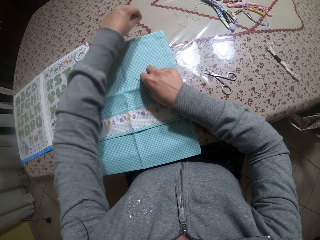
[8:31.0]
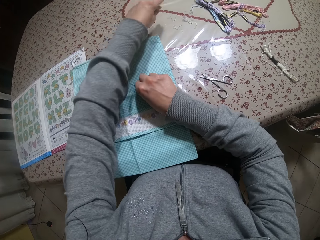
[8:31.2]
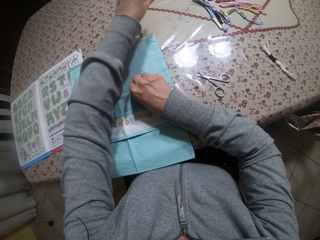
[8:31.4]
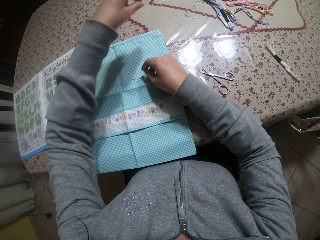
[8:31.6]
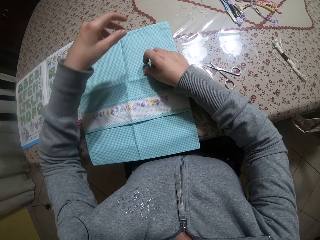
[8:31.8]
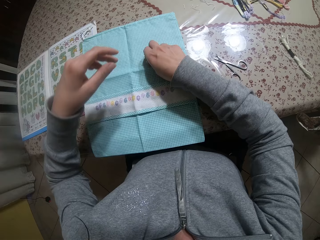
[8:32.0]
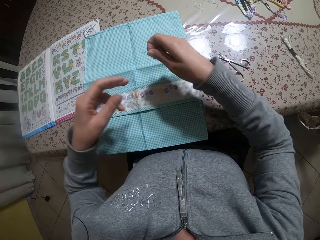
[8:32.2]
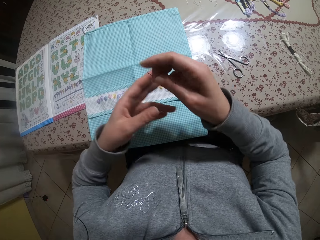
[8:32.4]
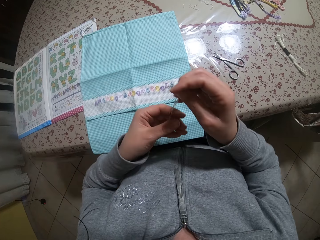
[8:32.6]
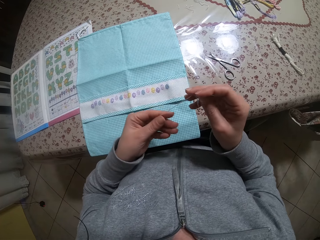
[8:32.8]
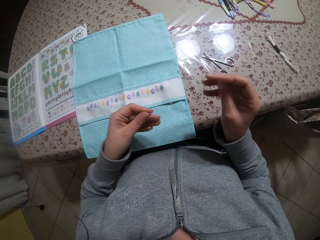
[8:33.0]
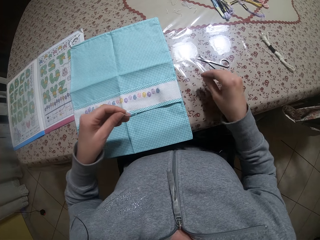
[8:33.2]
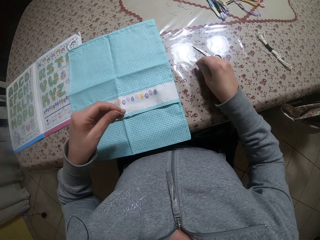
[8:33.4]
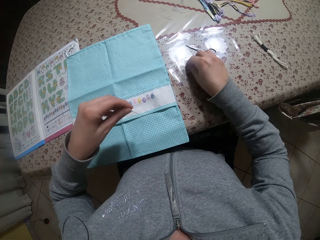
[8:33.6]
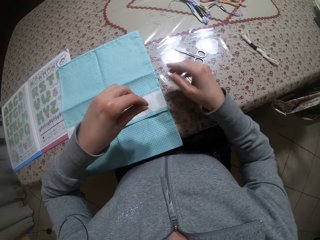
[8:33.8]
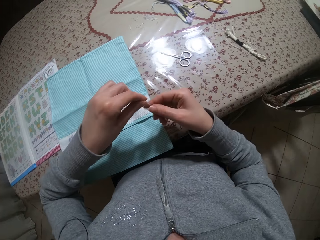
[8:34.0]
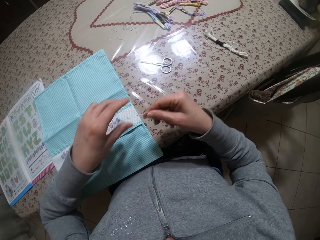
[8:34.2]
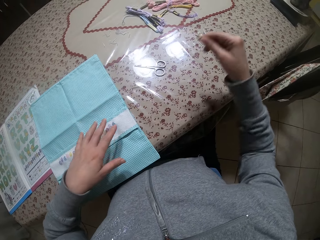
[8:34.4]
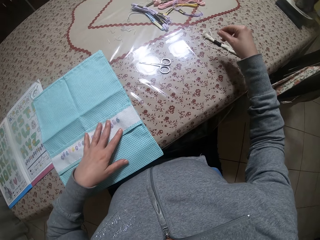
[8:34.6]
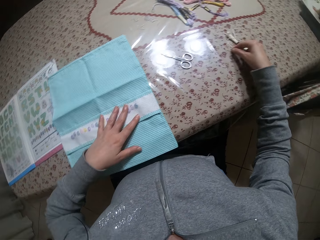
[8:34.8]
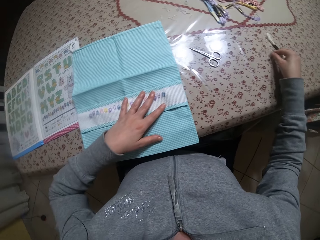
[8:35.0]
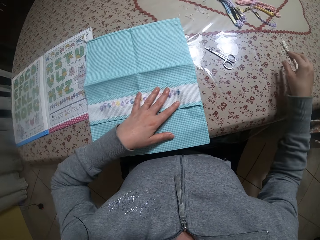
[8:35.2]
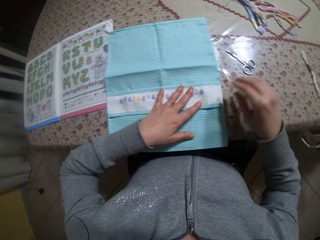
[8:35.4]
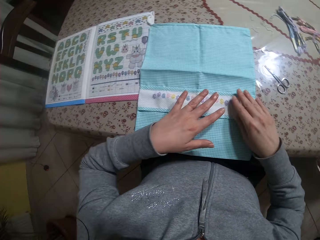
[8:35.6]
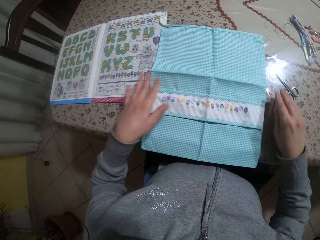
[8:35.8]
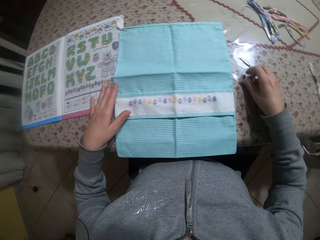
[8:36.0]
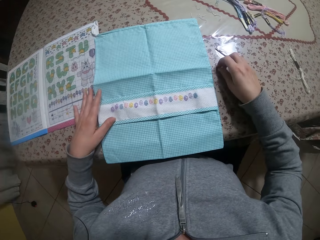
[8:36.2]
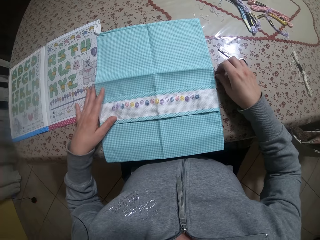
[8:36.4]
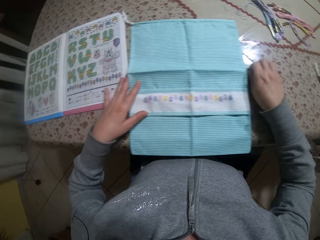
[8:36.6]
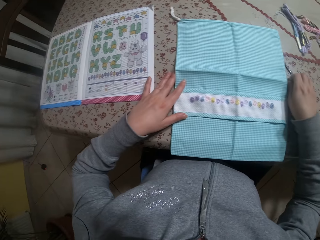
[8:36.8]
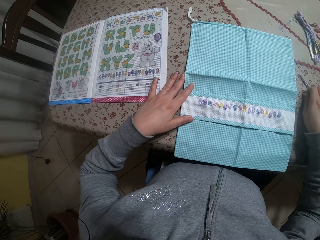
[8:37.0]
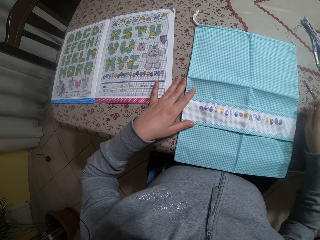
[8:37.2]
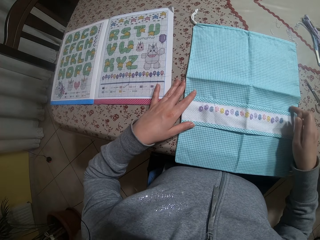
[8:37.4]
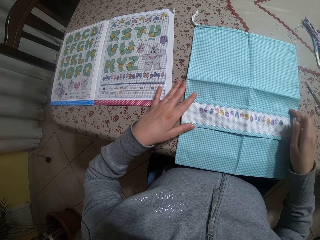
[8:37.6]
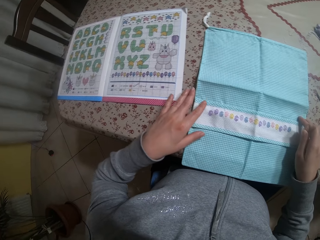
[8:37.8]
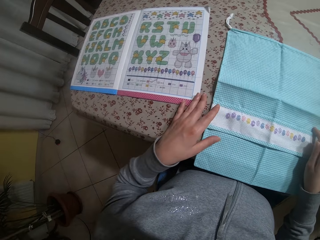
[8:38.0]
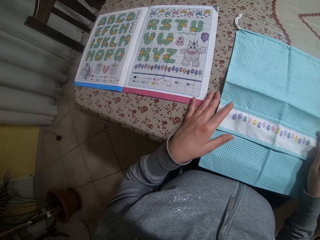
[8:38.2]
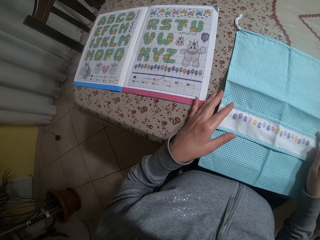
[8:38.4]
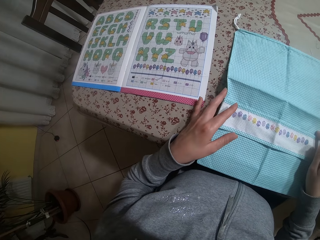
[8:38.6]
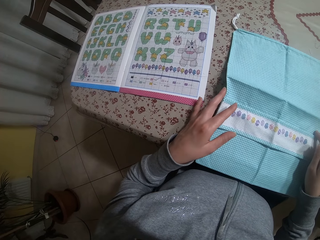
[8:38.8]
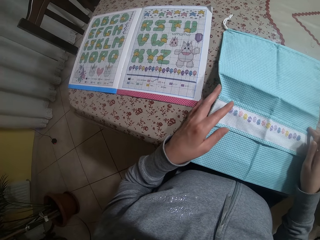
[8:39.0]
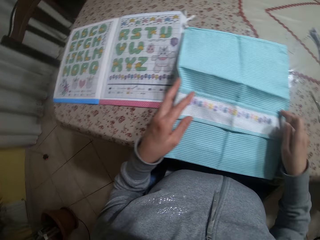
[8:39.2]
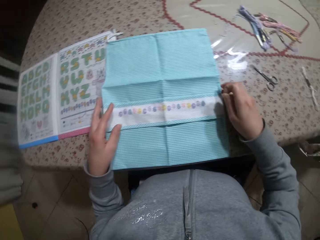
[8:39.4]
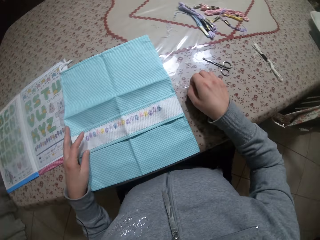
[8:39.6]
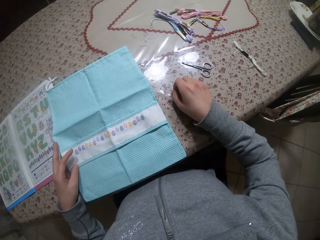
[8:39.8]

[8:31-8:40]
The camera wearer picks the needle and thread on the cloth on the table with her right hand. She drops the piece of thread on the table with her left hand. She places the scissors on the table. She separates the needle and thread with both hands. She holds the needle and thread with her left hand. She holds the needle and thread with her right hand. She moves the pair of scissors on the table with her right hand. She drops the needle on the table with her right hand. She places the thread in her right hand on the table. She places her left hand on the cloth on the table. She moves the roll of thread on the table with her right hand. She moves the cloth on the table with her left hand. She moves the cloth with both hands.

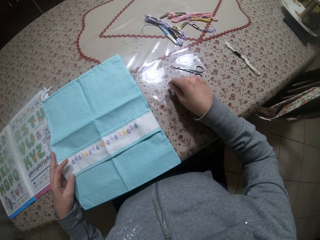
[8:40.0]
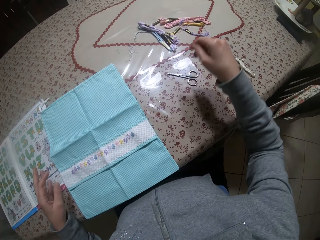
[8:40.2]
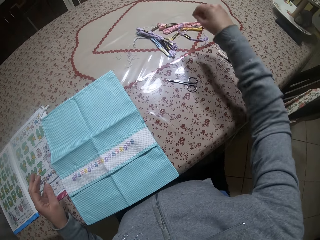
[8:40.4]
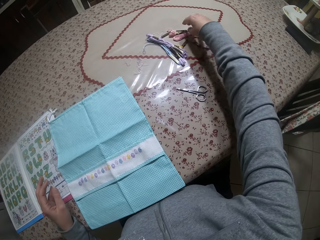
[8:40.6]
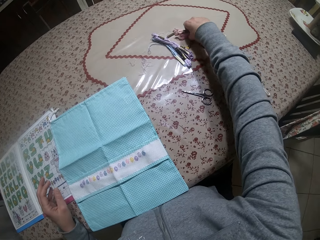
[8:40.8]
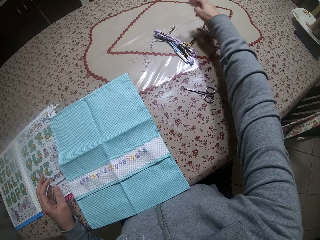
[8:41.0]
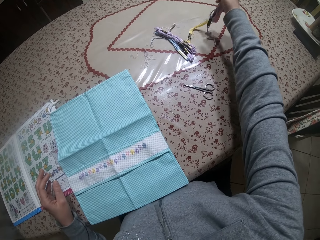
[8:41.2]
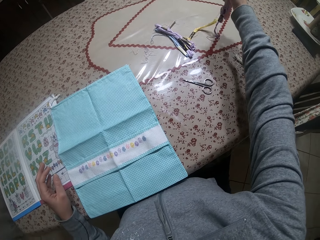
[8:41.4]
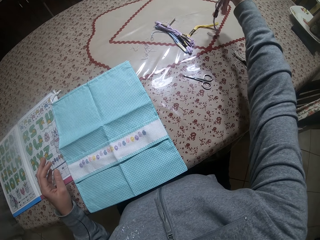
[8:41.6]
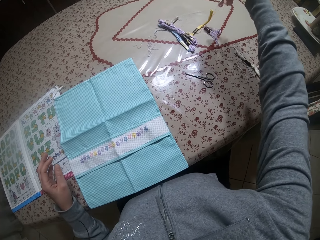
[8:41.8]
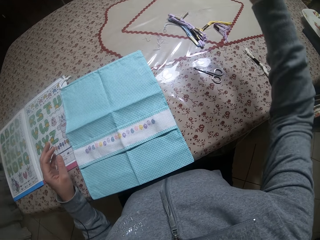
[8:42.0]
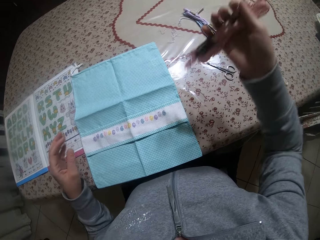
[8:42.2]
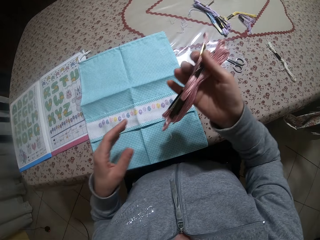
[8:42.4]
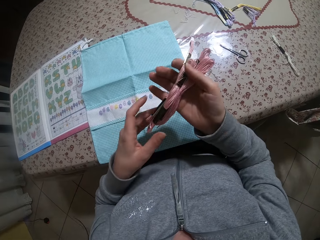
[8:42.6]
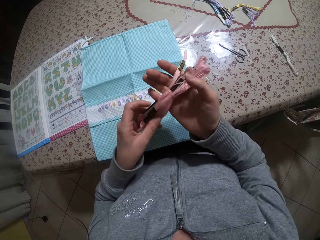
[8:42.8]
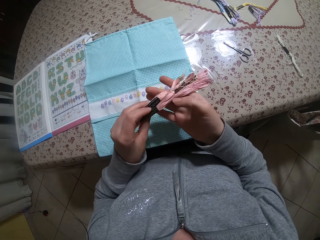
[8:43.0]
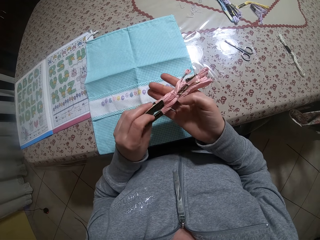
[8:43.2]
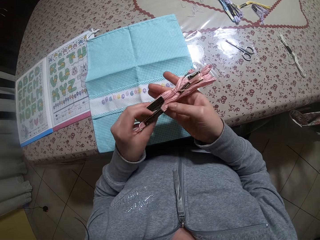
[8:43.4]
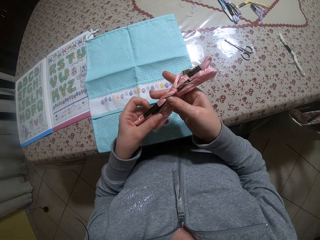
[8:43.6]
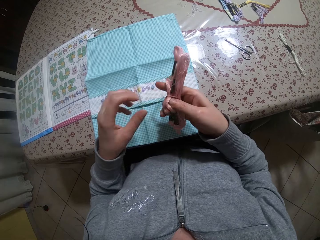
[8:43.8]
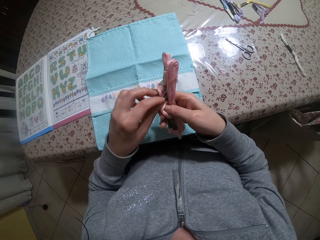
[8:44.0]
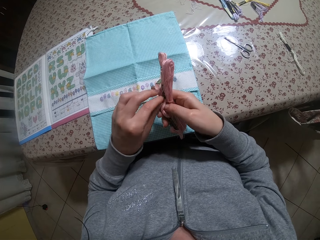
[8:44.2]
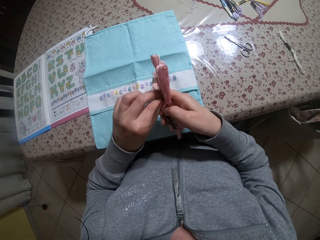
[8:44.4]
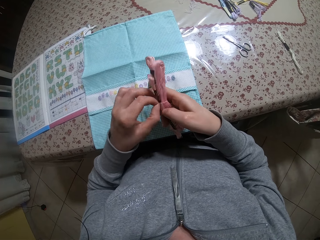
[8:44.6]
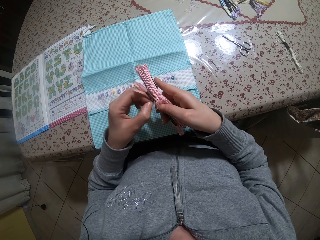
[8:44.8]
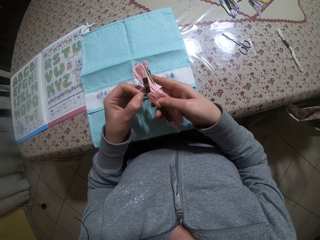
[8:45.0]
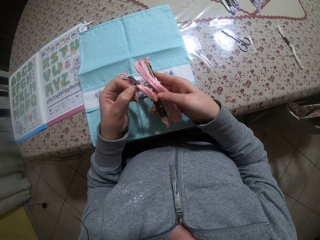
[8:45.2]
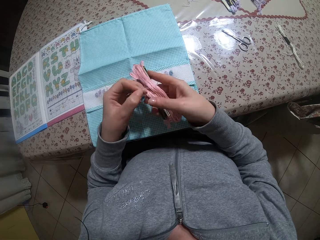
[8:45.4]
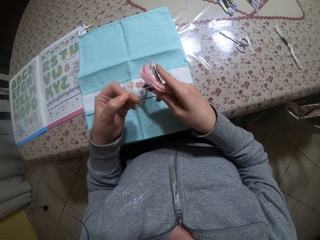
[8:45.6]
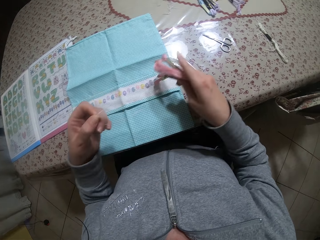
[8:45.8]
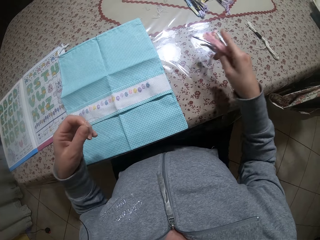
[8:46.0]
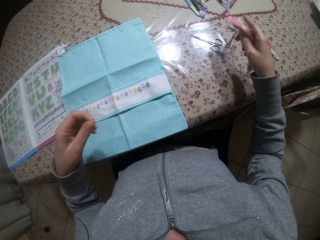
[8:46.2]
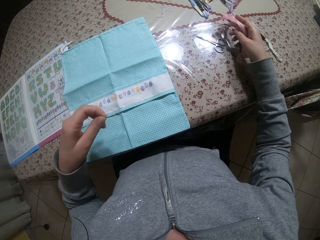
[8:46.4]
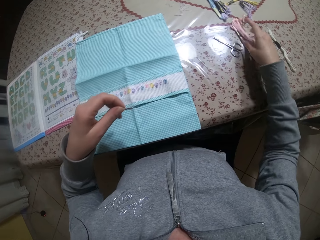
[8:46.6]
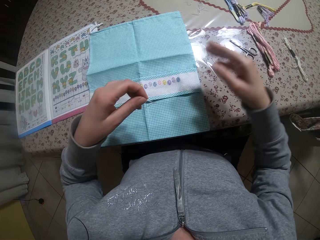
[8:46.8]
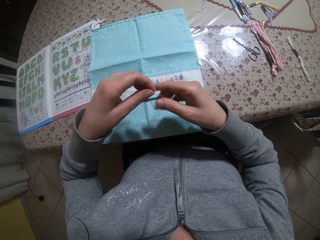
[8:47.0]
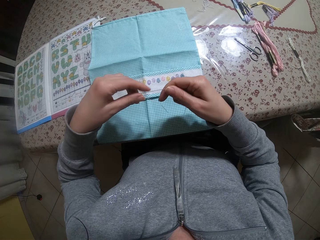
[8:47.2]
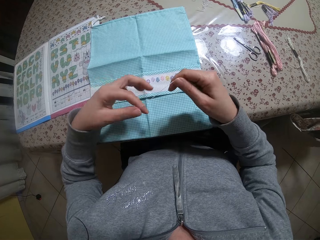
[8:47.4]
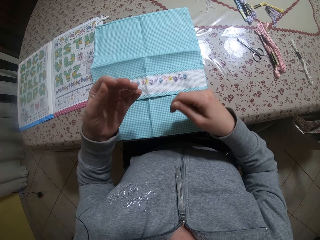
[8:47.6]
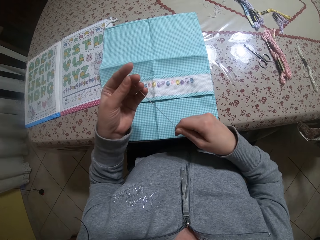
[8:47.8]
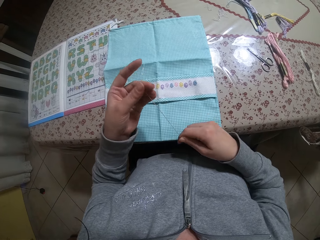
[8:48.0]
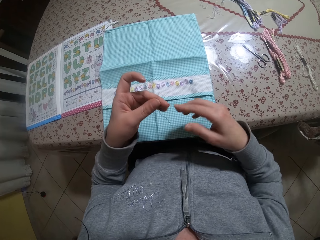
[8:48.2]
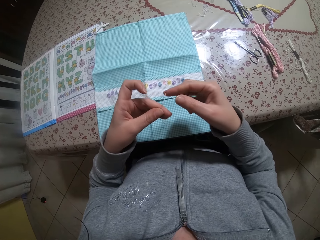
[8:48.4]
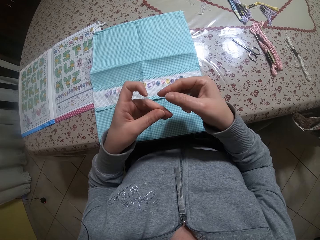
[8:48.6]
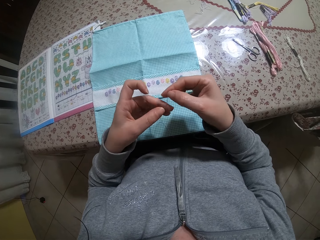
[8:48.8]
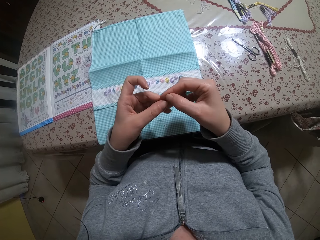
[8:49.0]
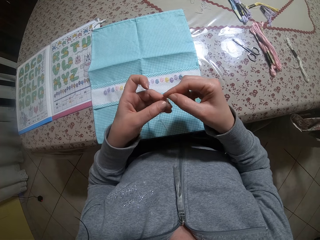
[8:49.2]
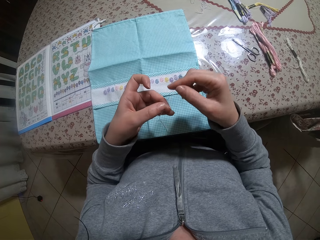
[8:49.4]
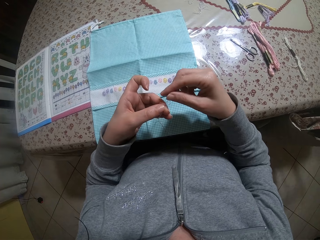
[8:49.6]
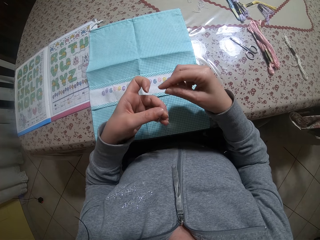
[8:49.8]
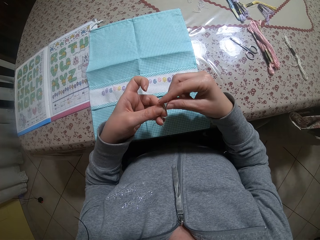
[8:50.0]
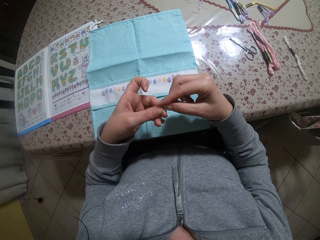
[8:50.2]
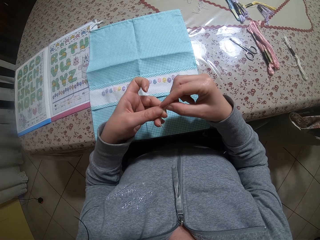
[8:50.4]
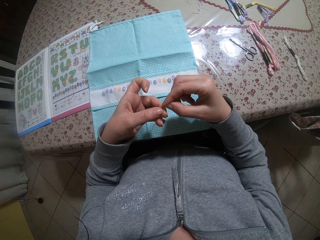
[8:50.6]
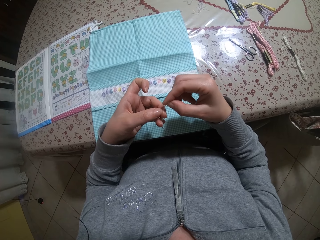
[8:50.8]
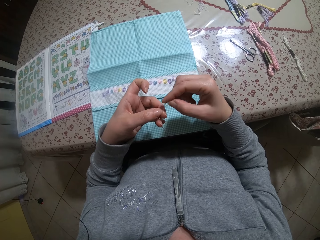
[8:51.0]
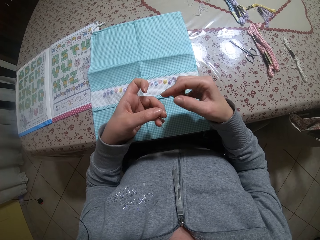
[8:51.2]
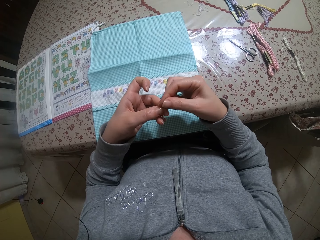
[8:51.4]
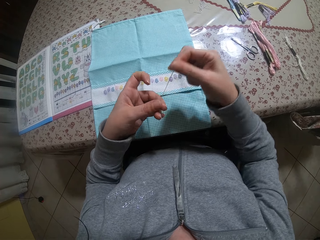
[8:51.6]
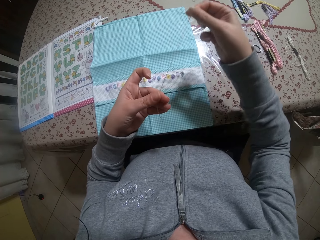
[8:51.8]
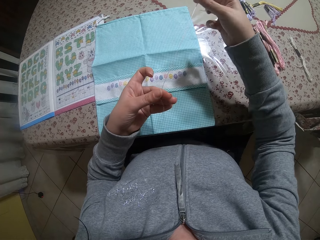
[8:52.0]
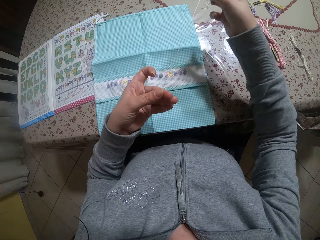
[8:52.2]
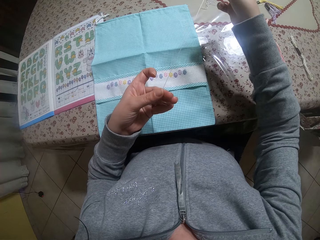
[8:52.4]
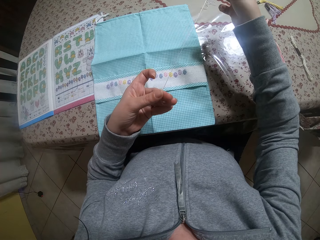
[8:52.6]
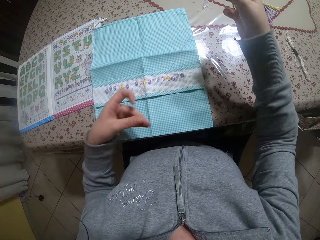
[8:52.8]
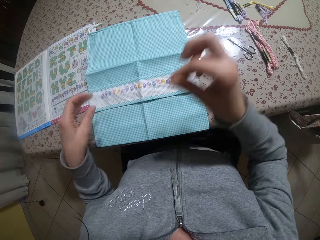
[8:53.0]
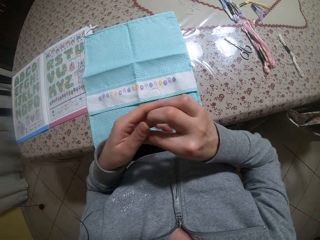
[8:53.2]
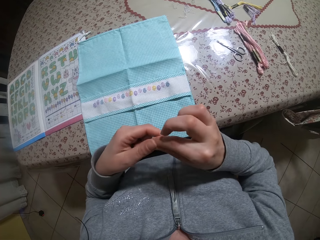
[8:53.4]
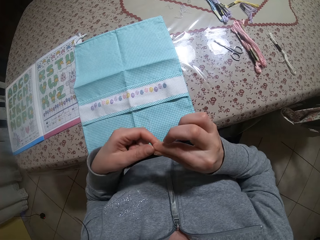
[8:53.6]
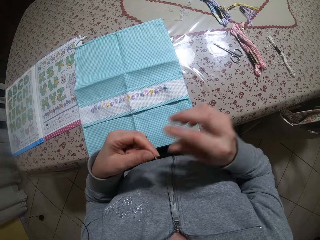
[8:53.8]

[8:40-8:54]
The camera wearer drops the needle on the table with her right hand. She picks a roll of thread from the table with her right hand. She holds the roll of thread in both hands. She unties the roll of thread in her right hand with her left hand. She picks the thread. She drops the roll of thread in her right hand on the table. She holds a piece of thread in both hands. She ties the thread. She pulls the thread.
